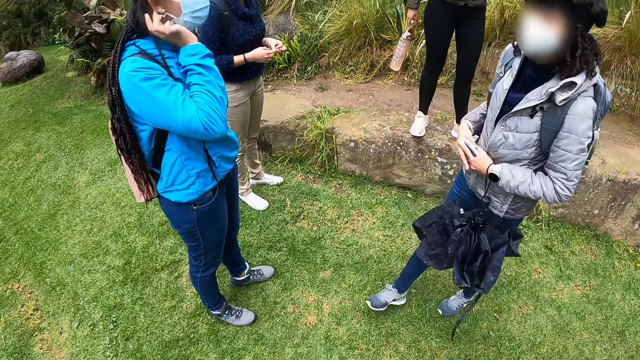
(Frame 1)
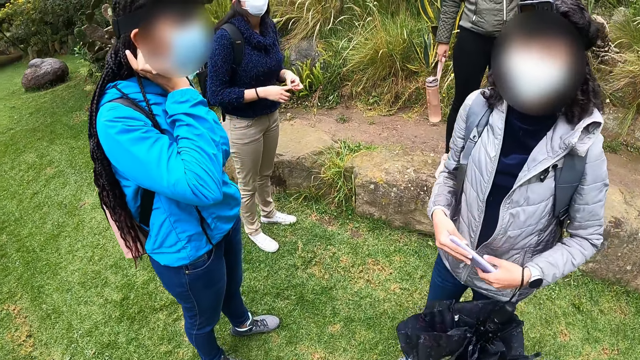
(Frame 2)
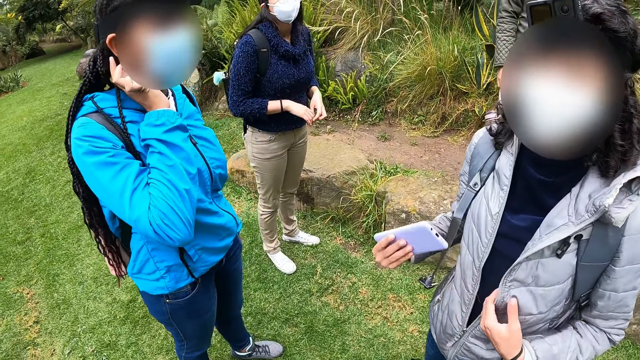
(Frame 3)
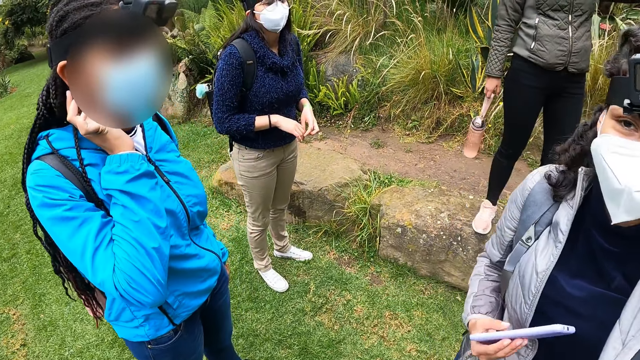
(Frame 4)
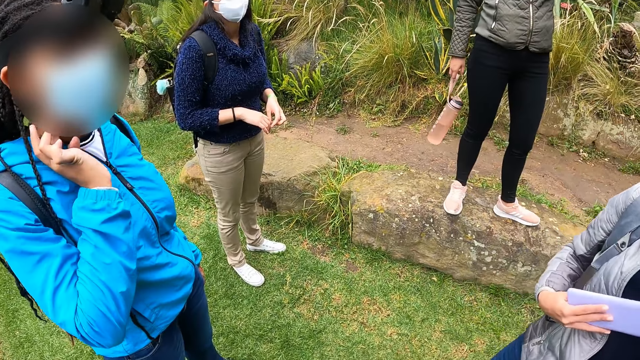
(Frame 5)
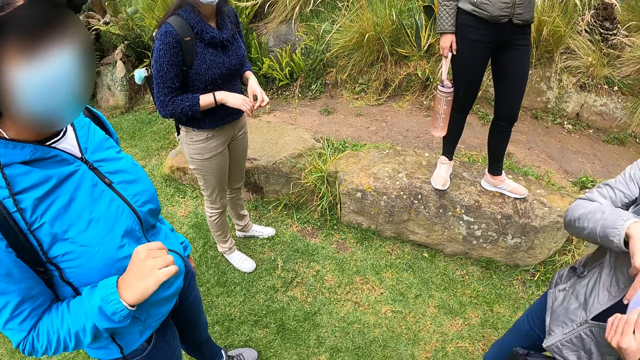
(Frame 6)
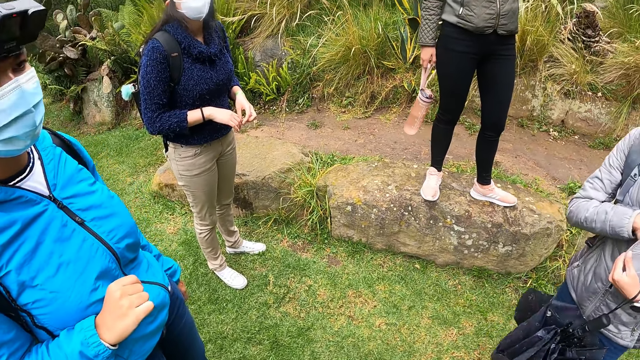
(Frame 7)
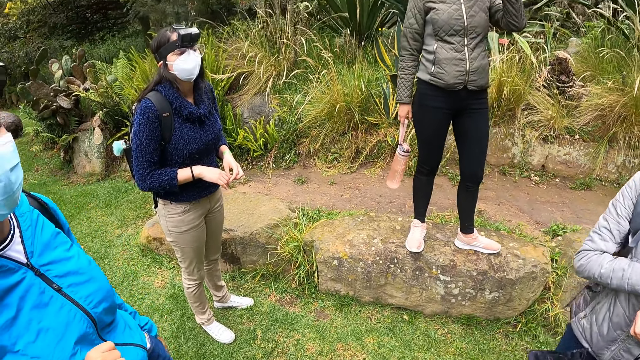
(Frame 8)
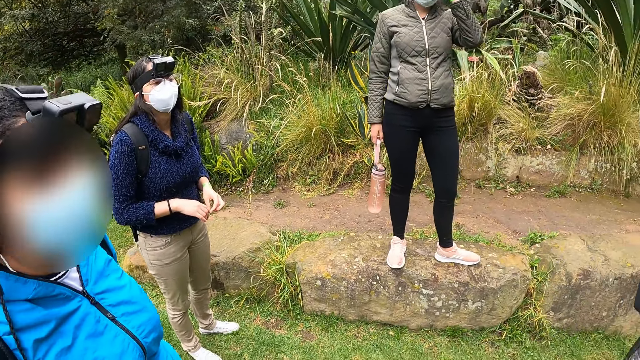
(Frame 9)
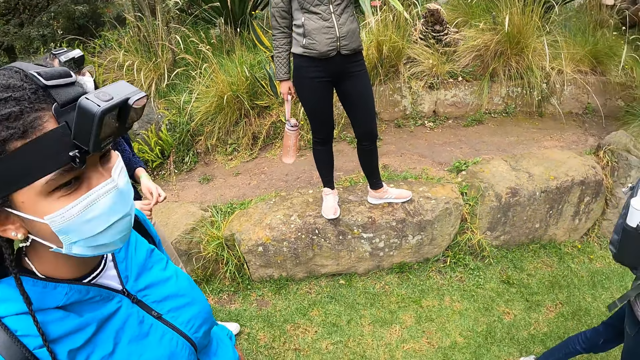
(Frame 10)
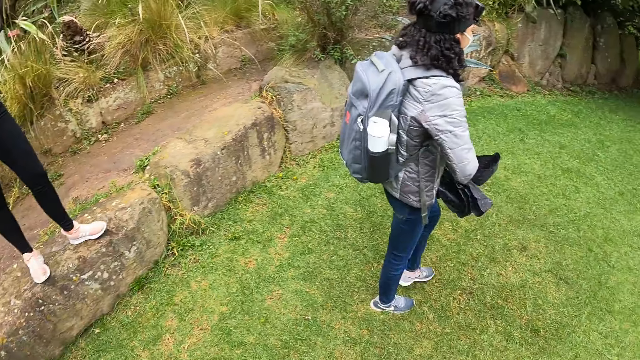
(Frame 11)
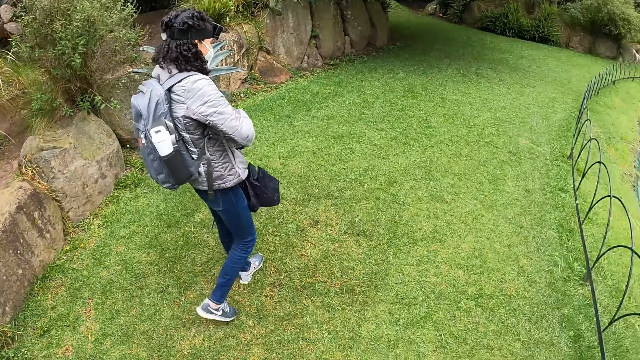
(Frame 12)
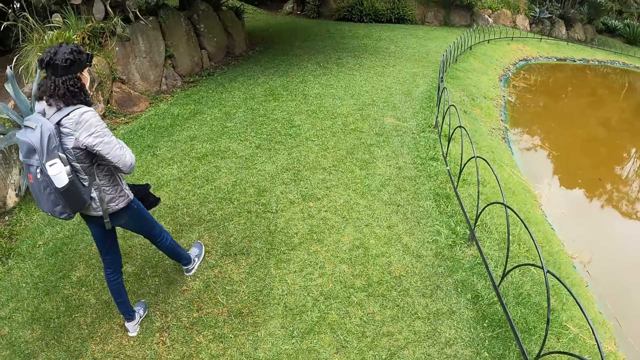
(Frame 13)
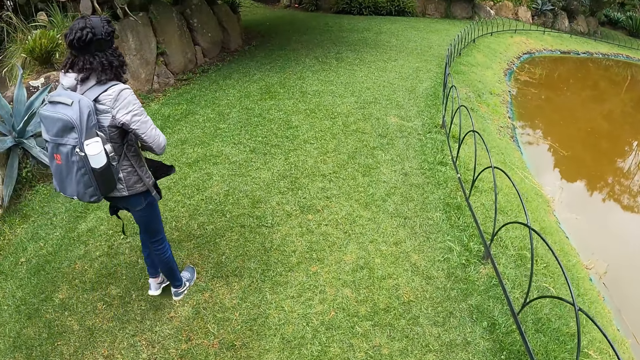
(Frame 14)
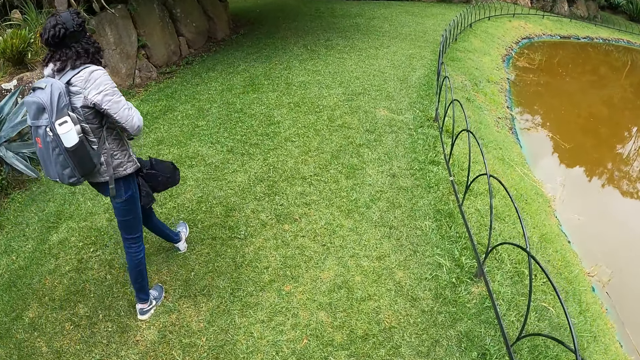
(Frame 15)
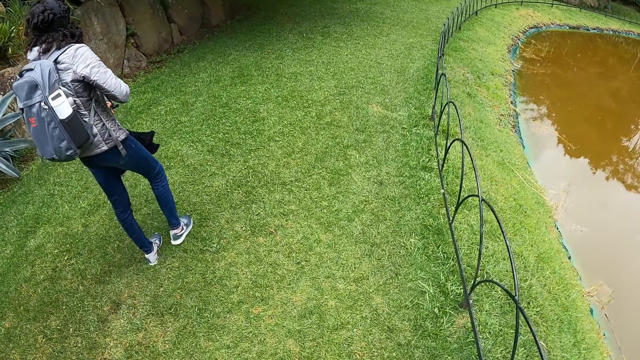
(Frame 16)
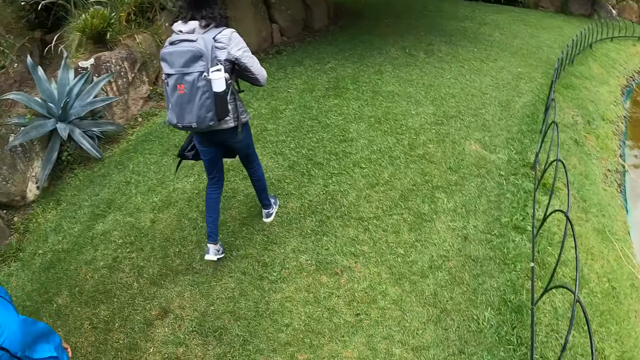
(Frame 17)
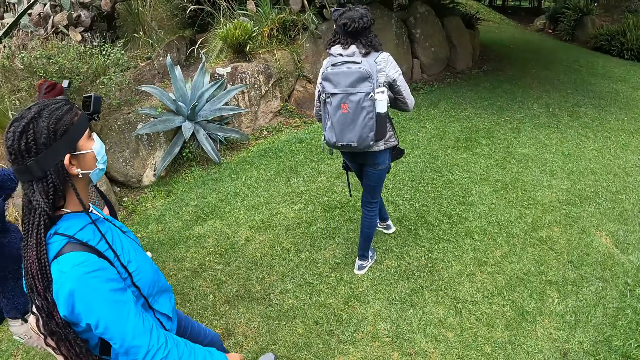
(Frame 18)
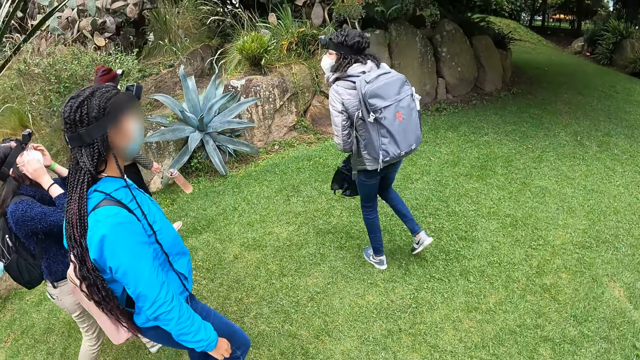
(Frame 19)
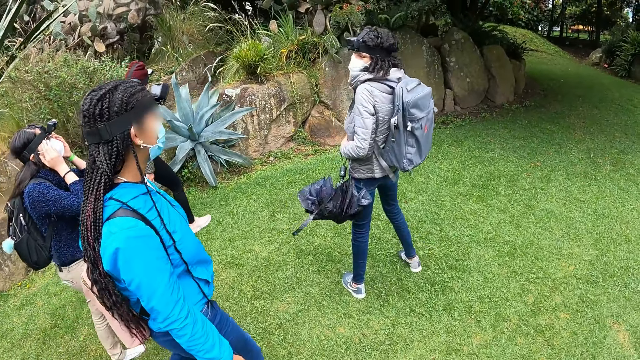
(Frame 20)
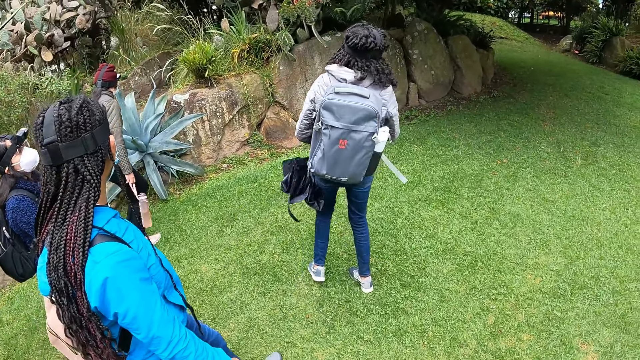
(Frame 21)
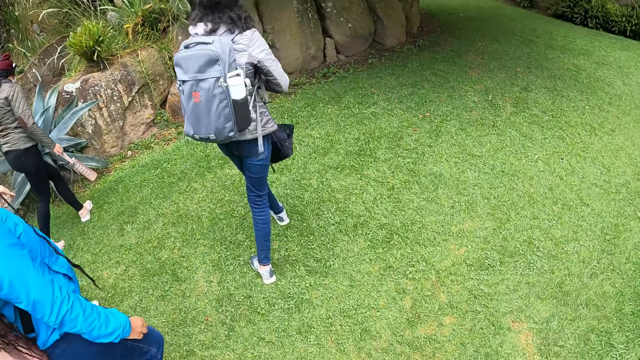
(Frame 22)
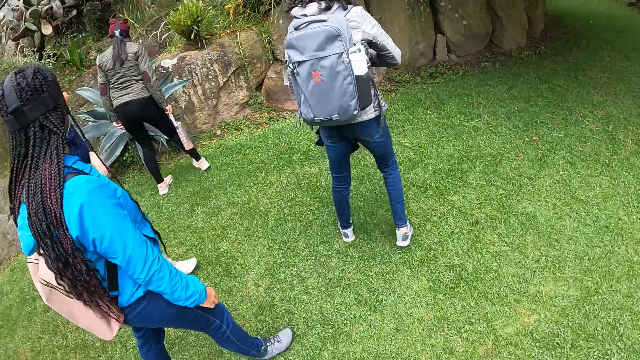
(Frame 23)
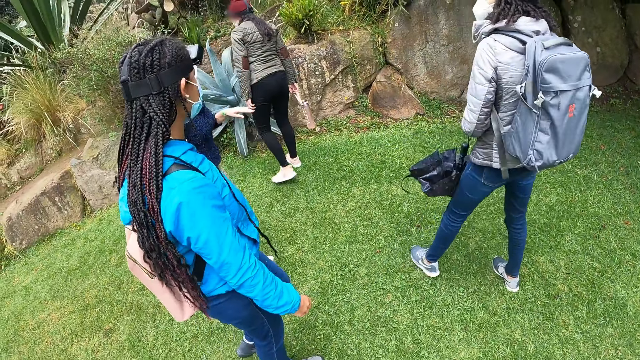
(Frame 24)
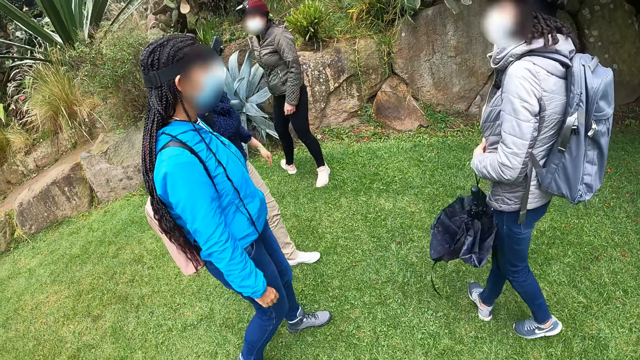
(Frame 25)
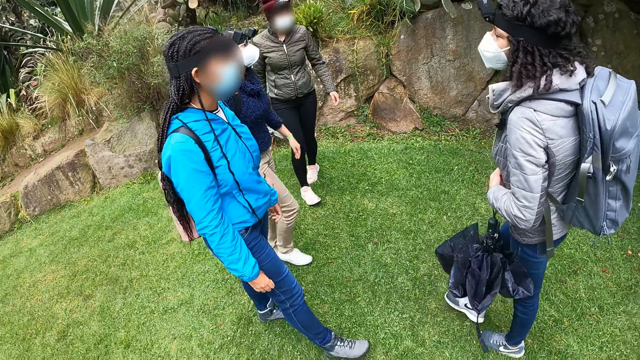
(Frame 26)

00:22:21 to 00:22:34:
A woman removes her left hand from the phone in both hands. The camera wearer converses with another woman. The first woman opens her jacket with her left hand and puts the phone in a pocket in the jacket with her right hand. The first woman walks in the garden. A third woman walks in the garden. A fourth woman walks in the garden. The camera wearer looks at the vegetation. They walk through the grass. The third woman walks in the garden. A fifth woman walks in the garden. The fourth woman walks in the garden.

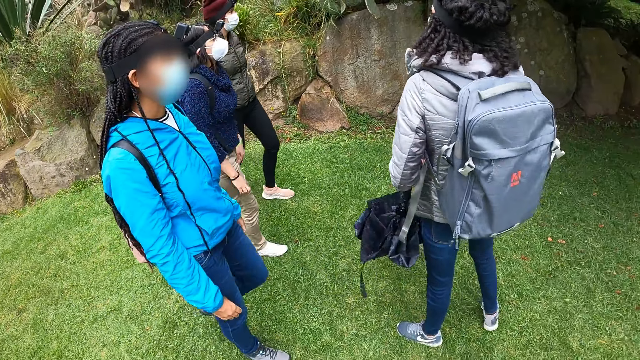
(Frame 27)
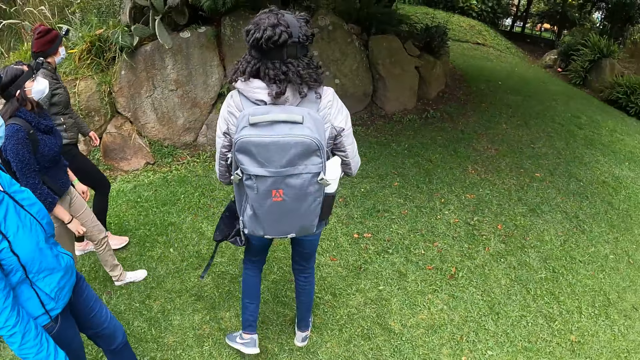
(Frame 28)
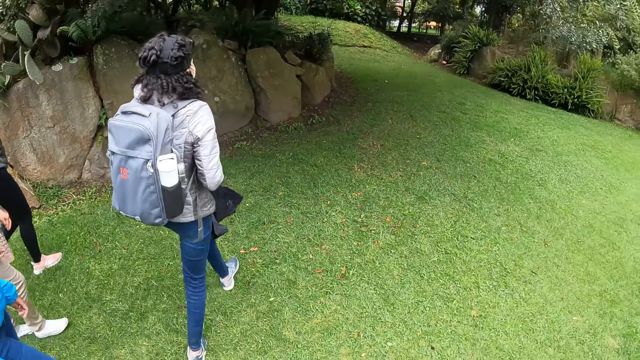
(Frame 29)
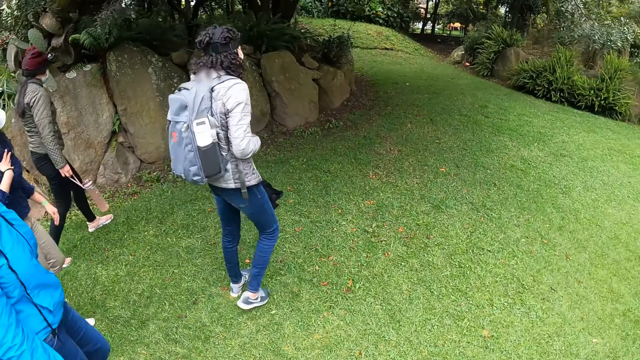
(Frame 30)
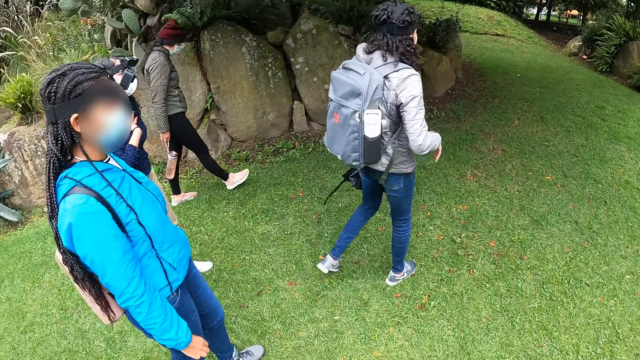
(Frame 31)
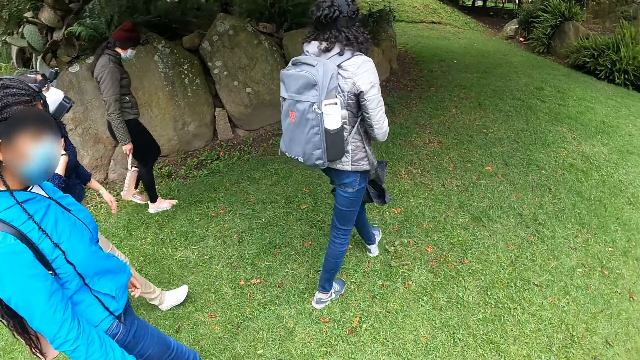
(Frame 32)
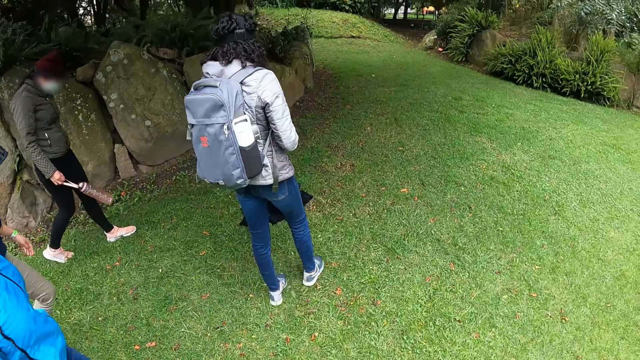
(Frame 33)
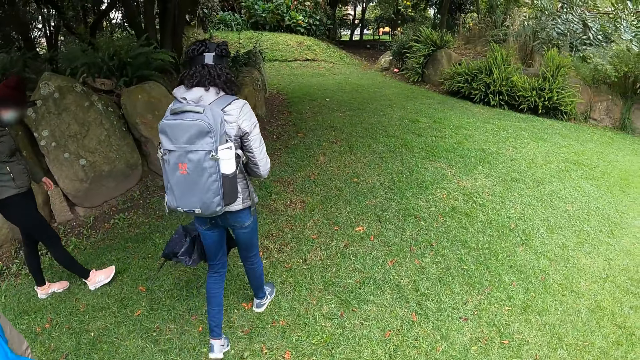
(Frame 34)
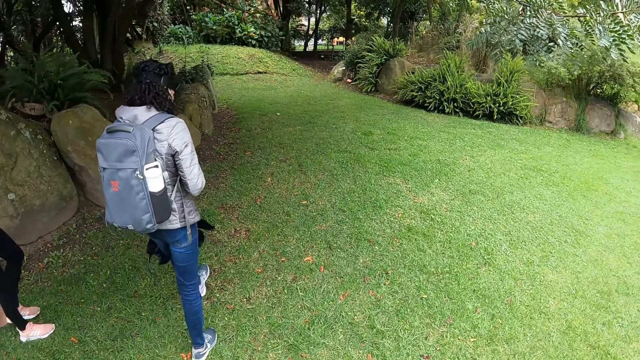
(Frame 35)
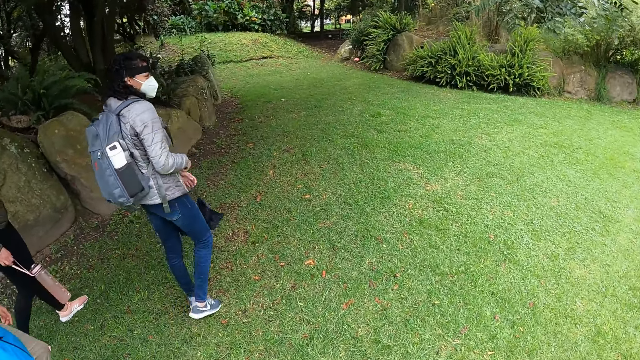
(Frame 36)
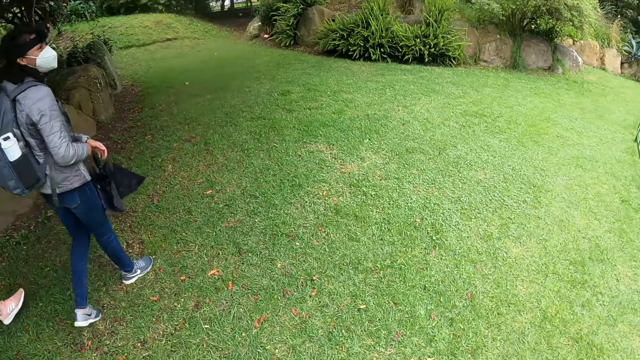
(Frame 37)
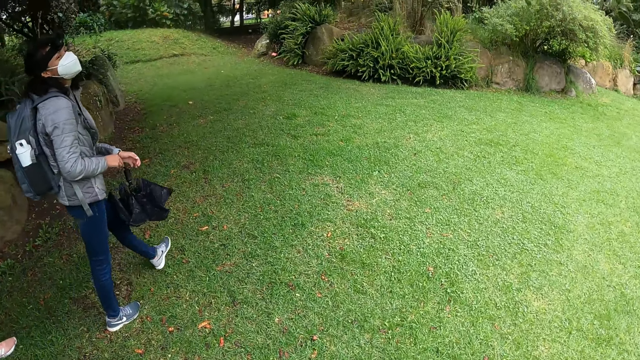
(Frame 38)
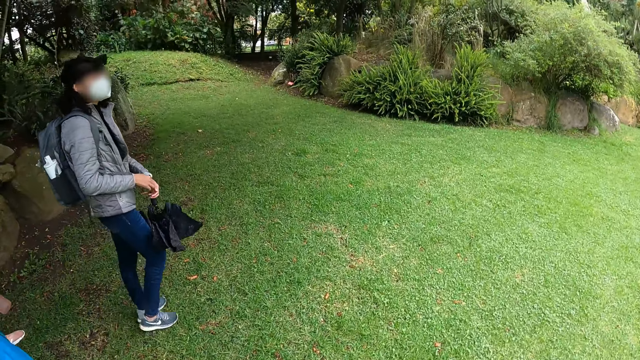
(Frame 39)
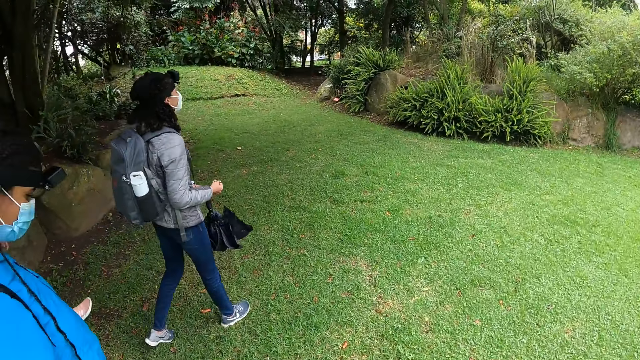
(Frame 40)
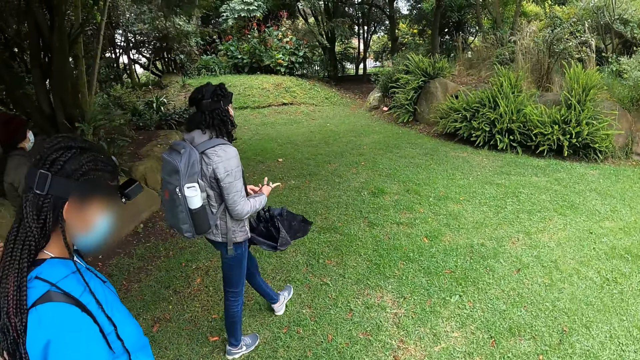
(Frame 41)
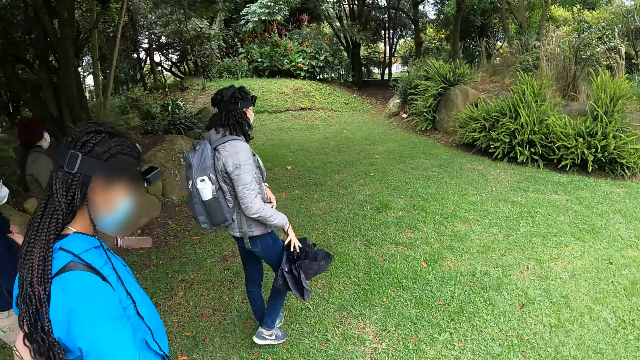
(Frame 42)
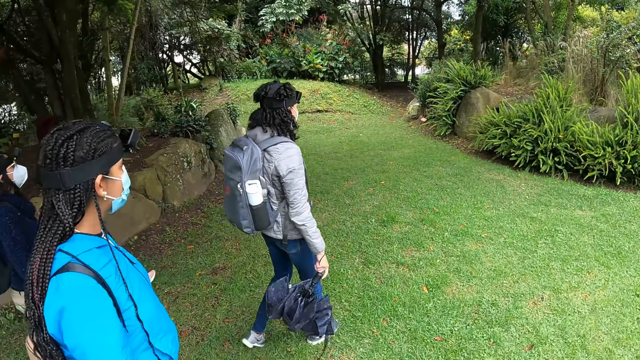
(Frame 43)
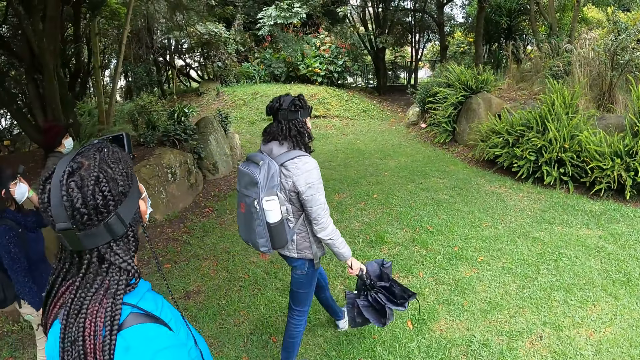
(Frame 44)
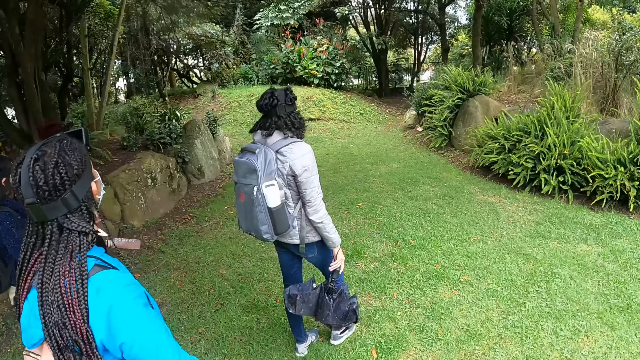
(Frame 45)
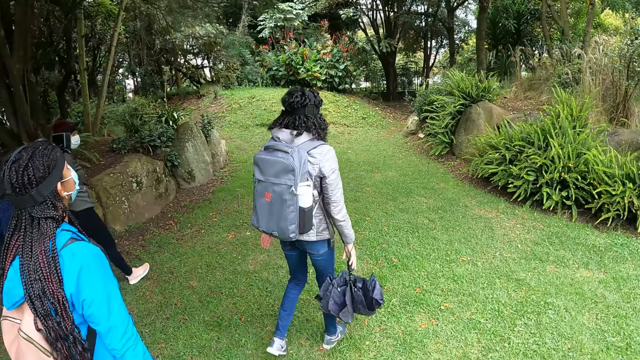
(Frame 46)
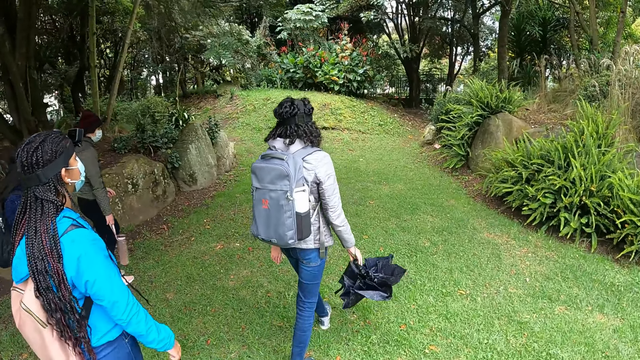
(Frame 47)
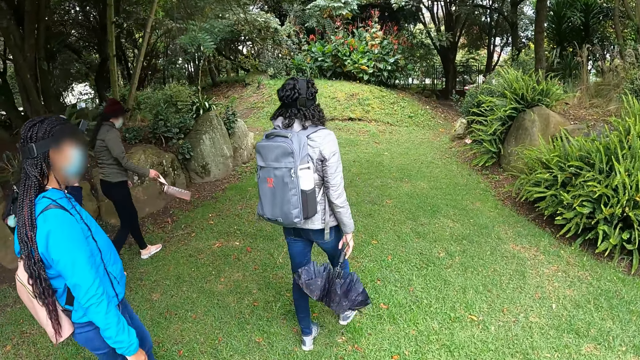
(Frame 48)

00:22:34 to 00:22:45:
A woman walks in the garden. Another woman walks in the garden. A third woman walks in the garden.
